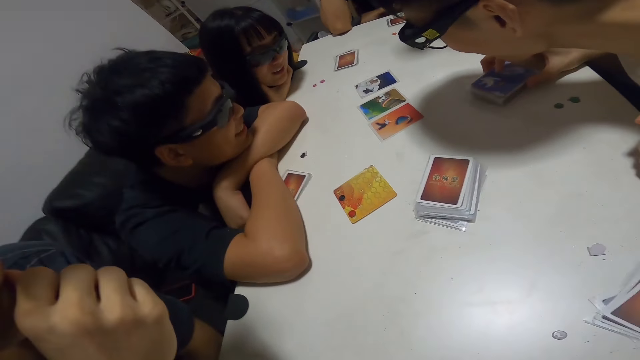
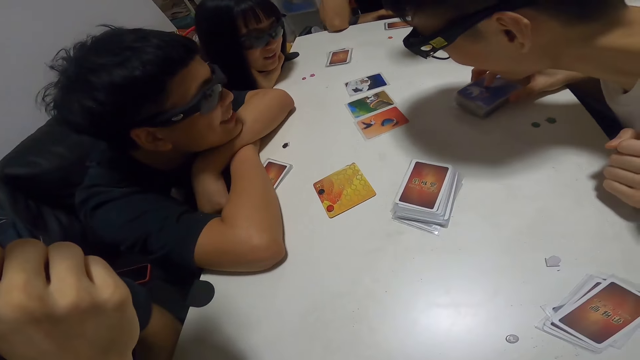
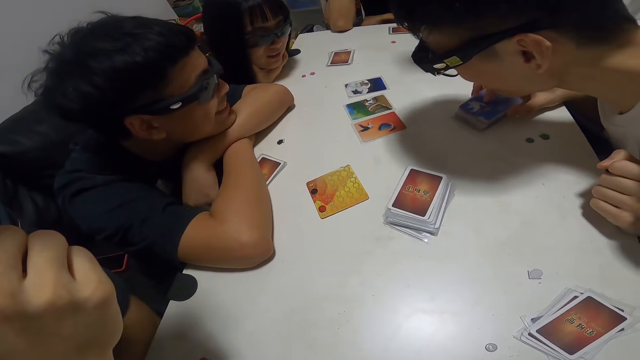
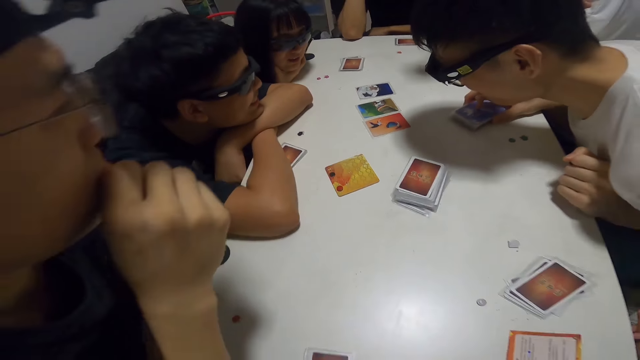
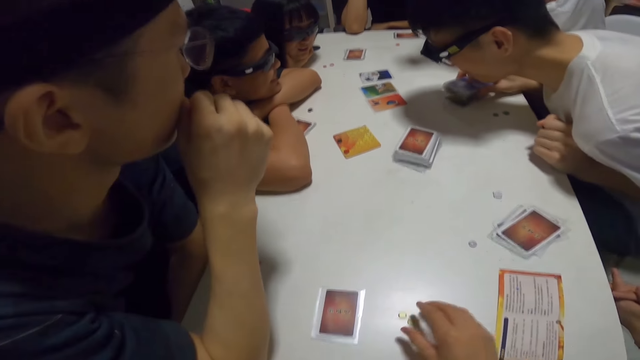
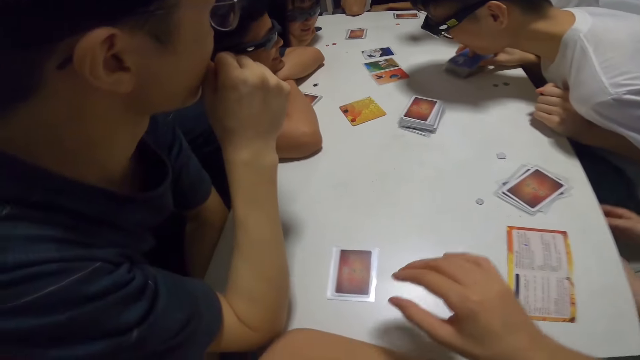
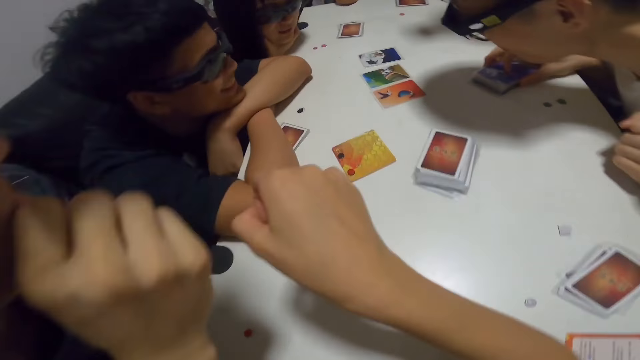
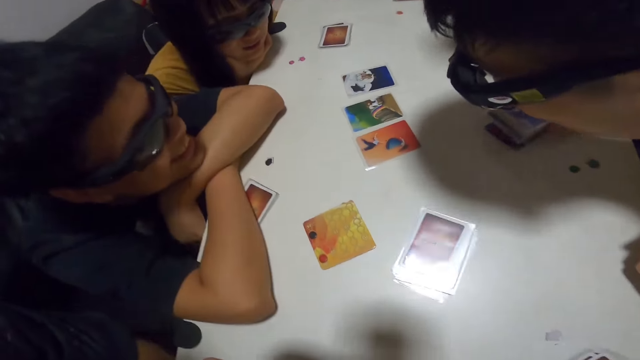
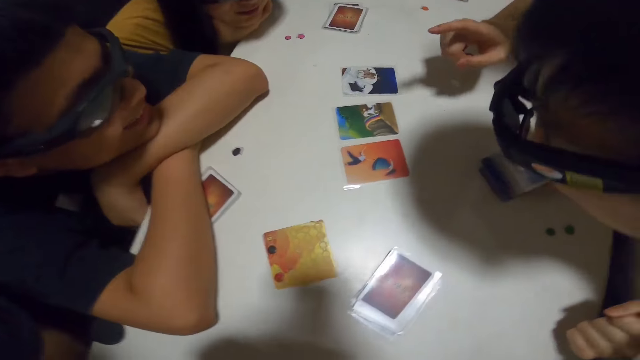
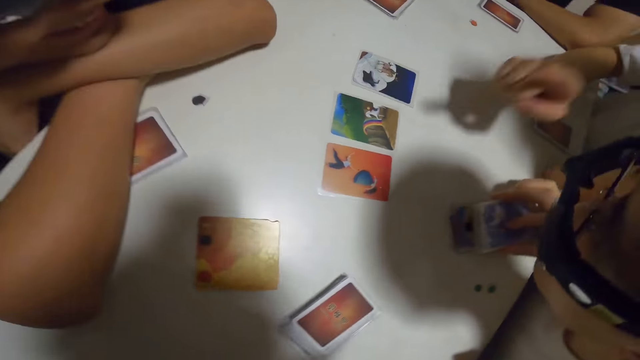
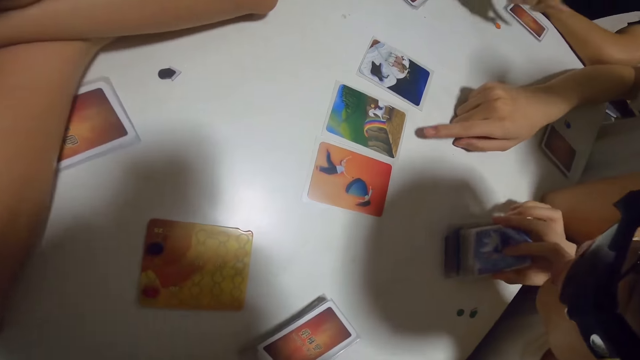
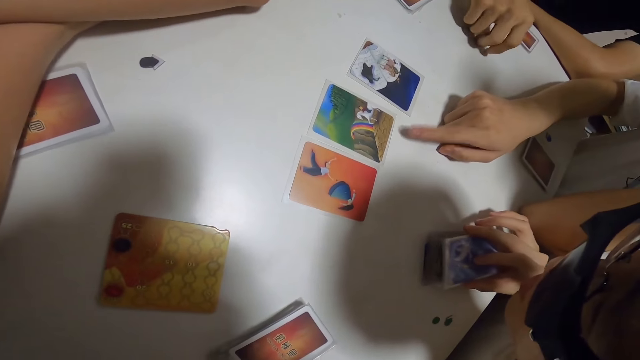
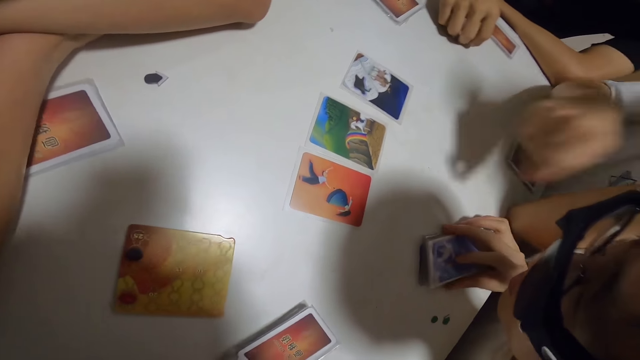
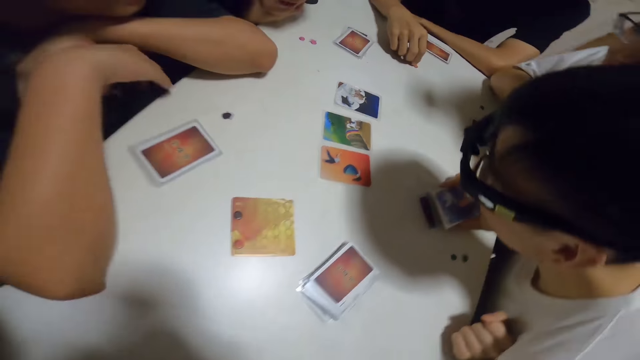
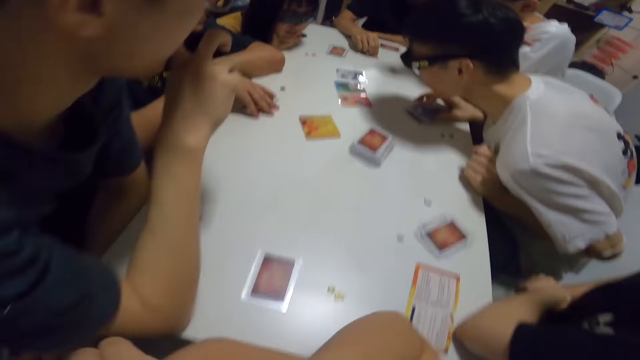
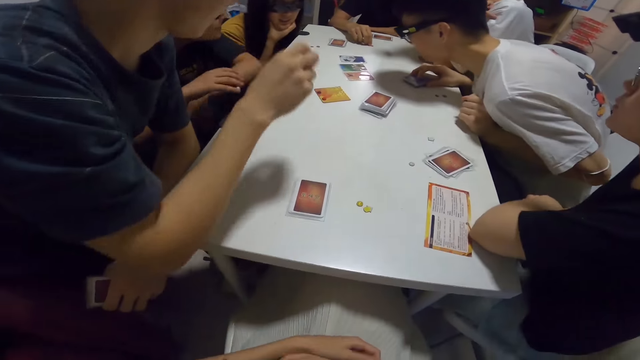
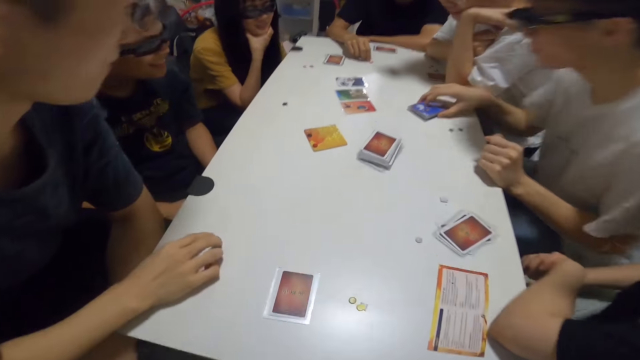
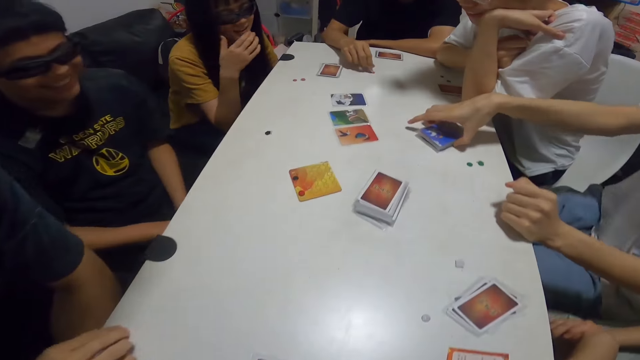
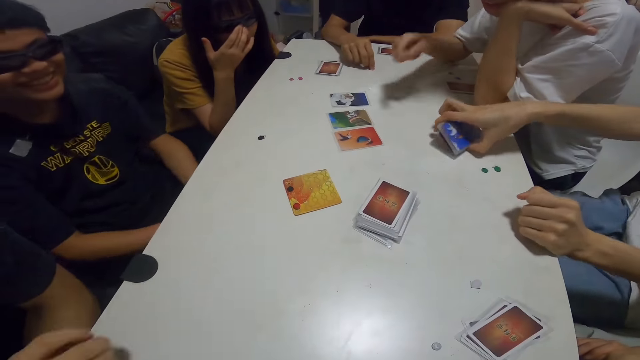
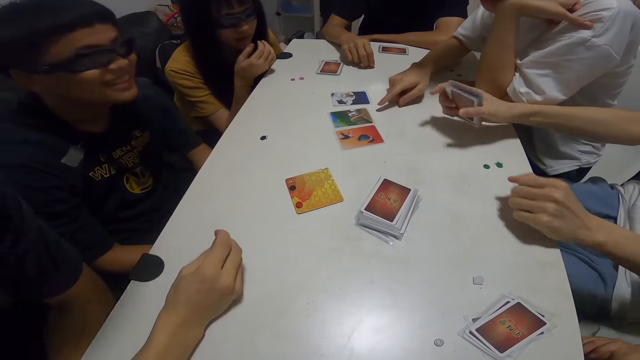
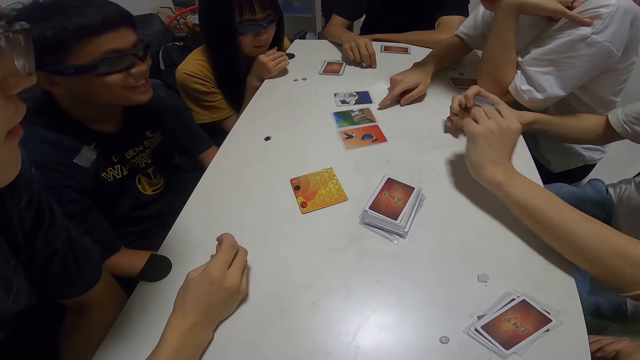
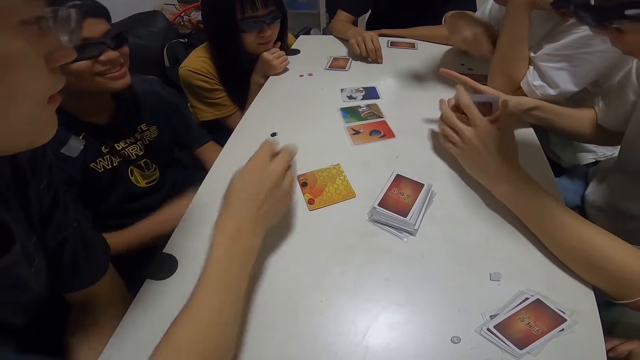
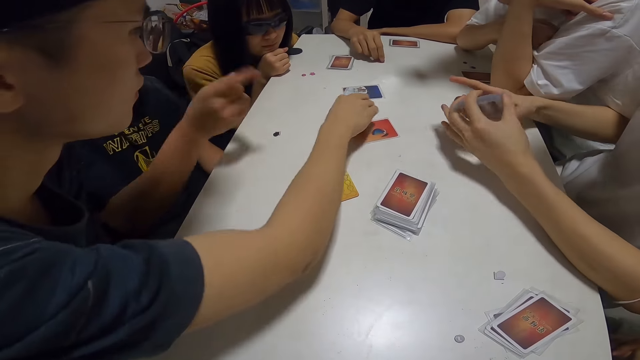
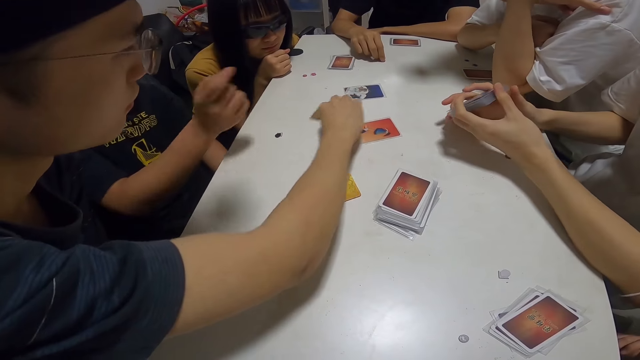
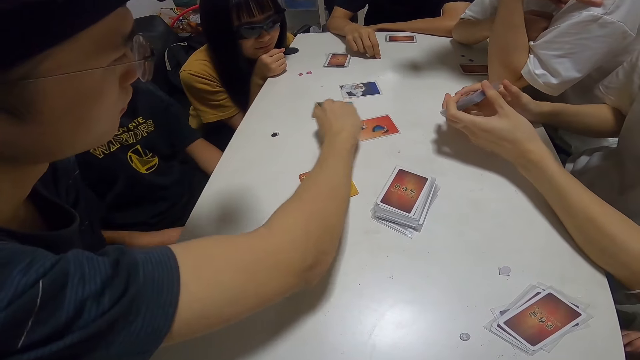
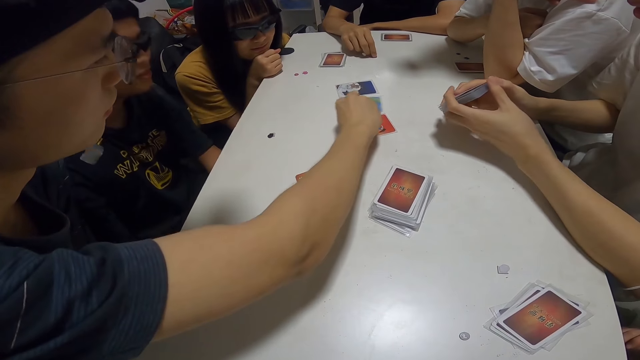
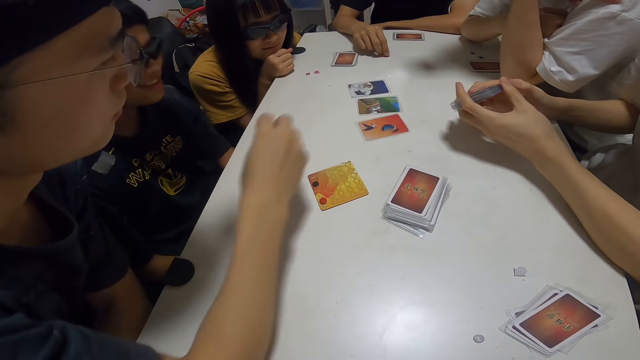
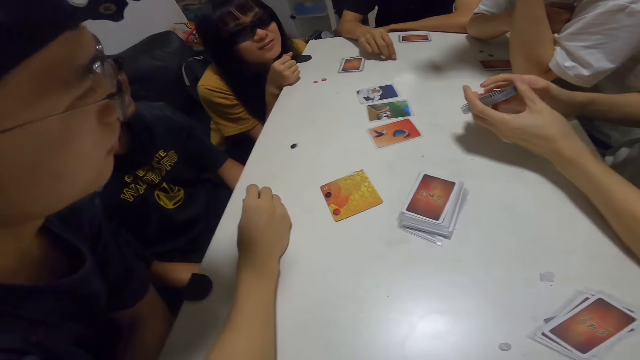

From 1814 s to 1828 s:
Another man stares at the cards. The second man touches a brown paper on the table. The third man packs his cards from the table. A lady adjusts her glasses. The fourth man packs the cards from the table. Another man points towards a card on the table. The third man gesticulates with his hands. The first man moves a card on the table and turns the card round.

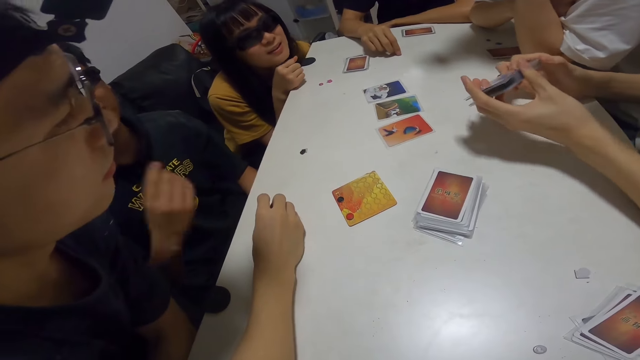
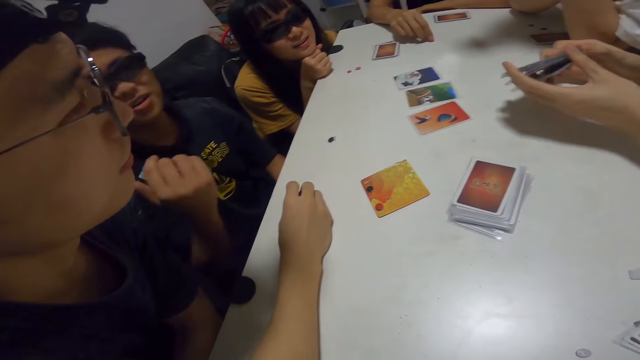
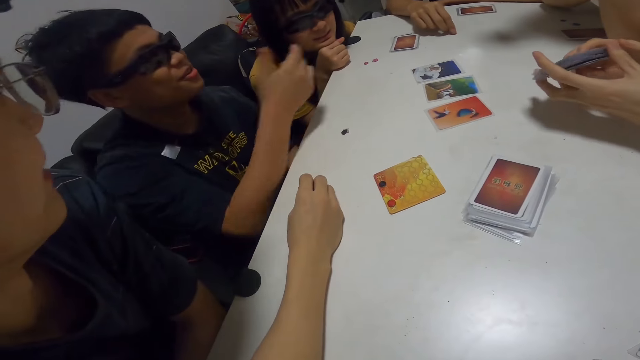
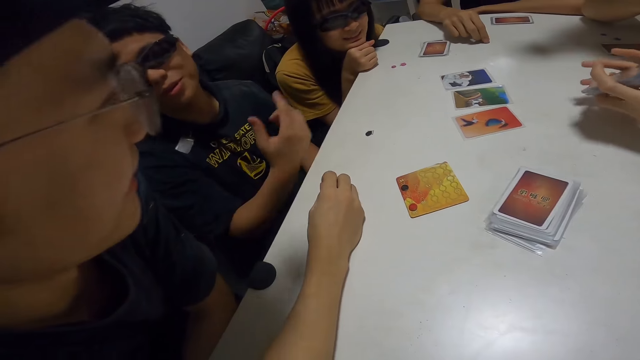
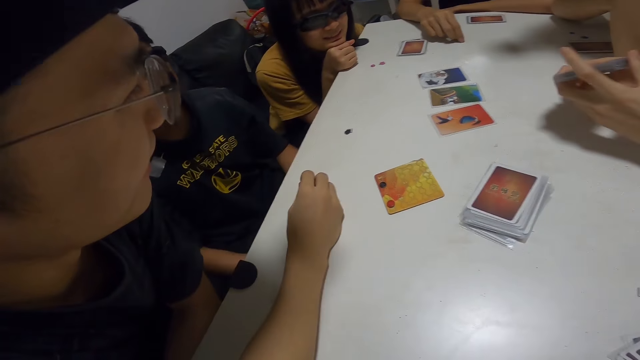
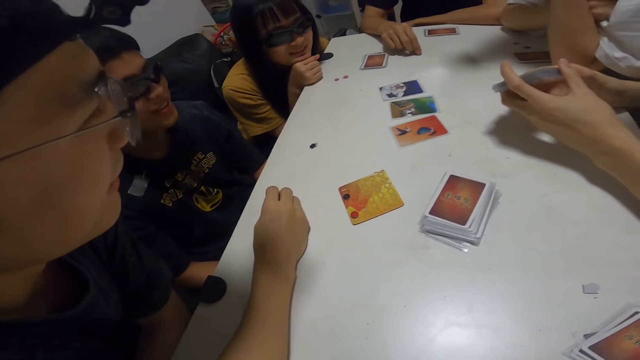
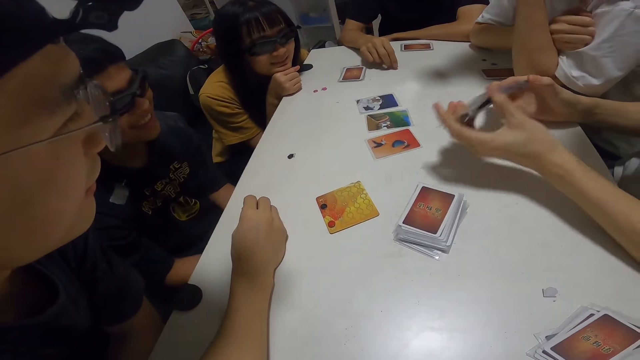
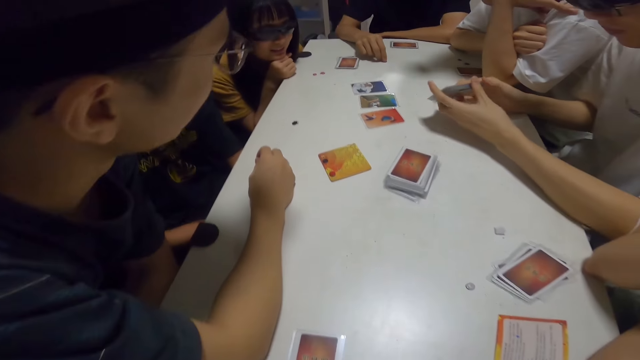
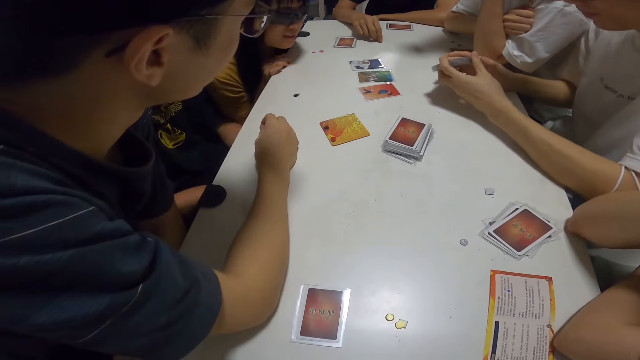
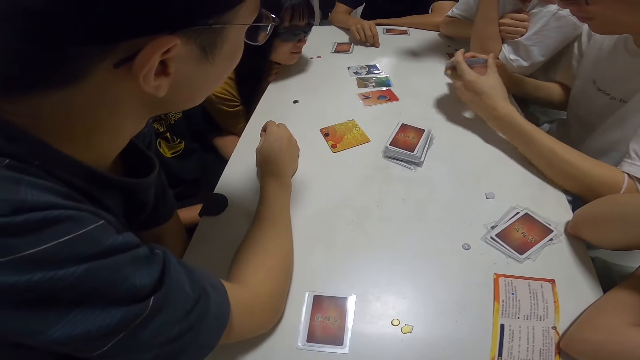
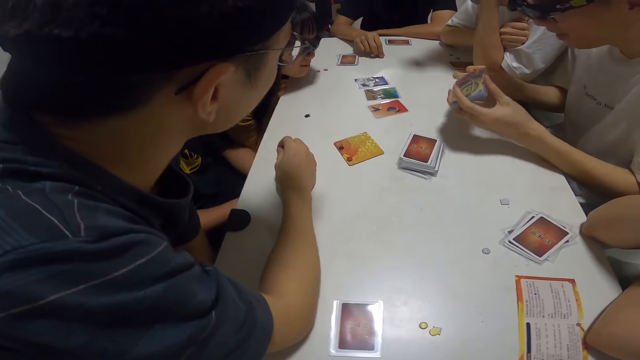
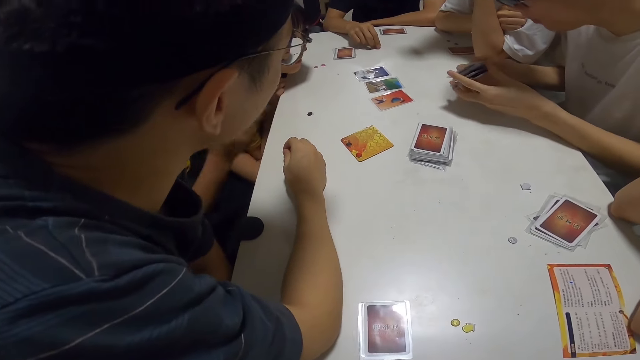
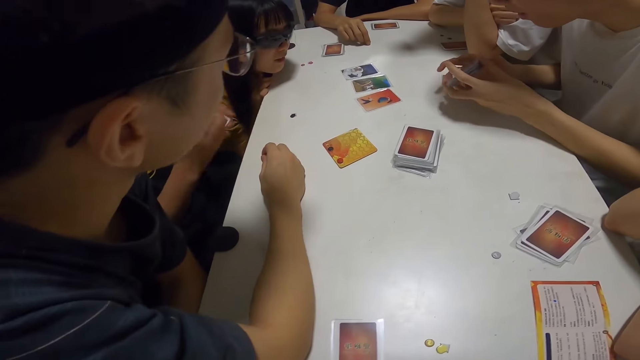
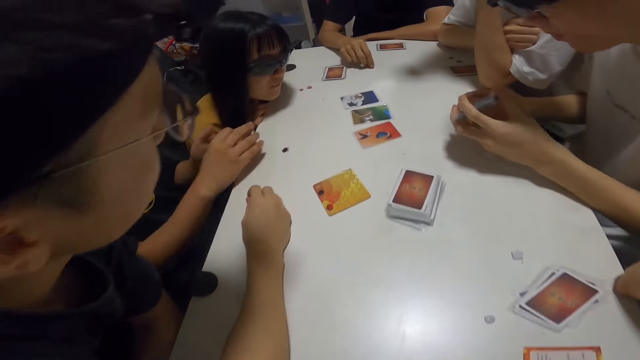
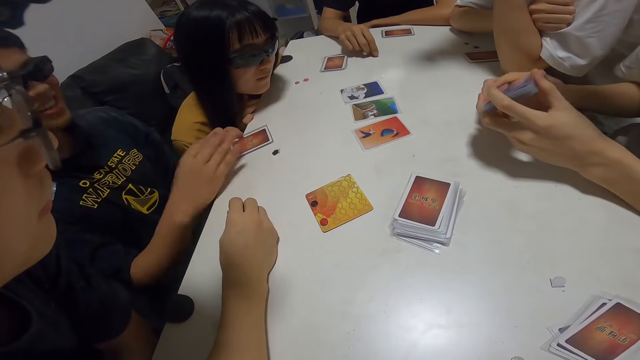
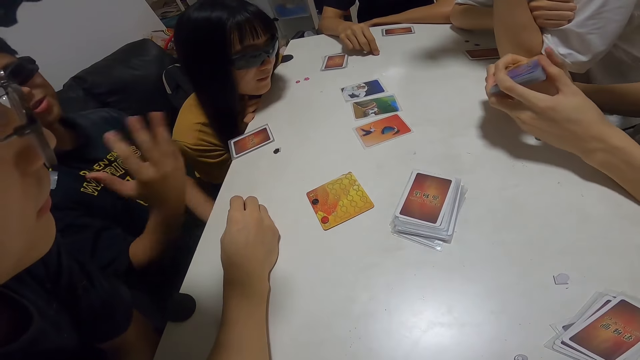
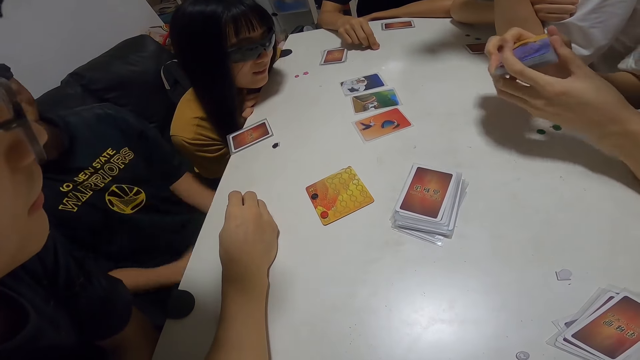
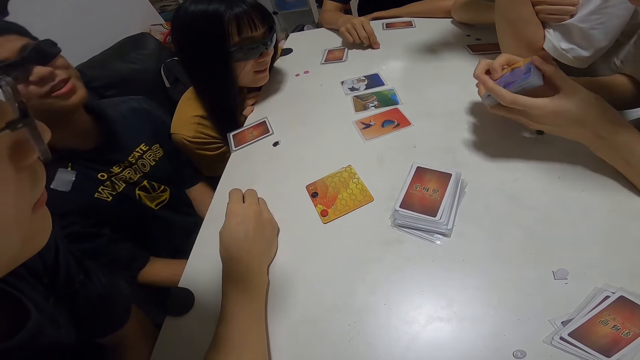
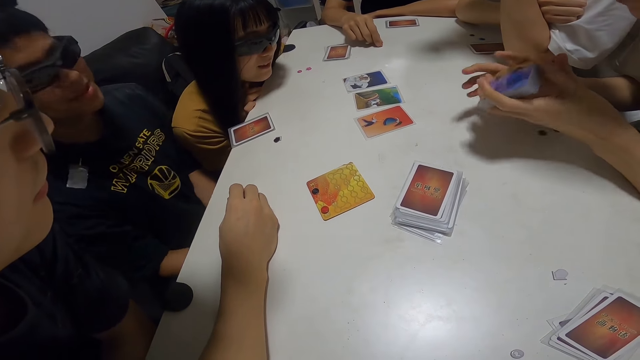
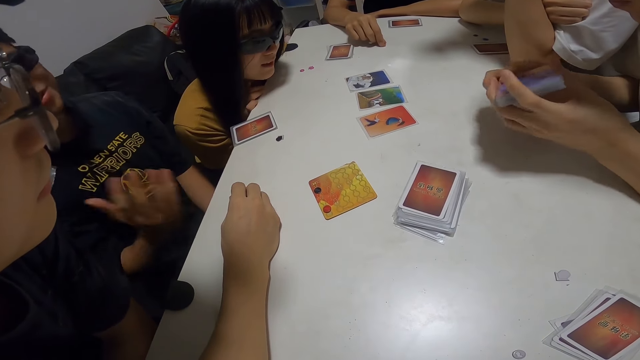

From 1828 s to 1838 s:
The fourth man shuffles the cards. Another man aligns the cards. The camera wearer plays with the yellow papers on the table. The third man places his cards on the table and gesticulates with his hands.
